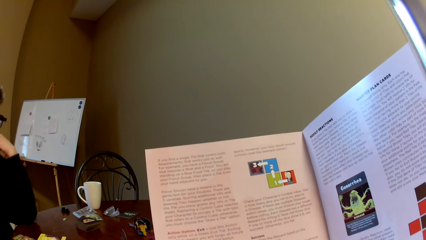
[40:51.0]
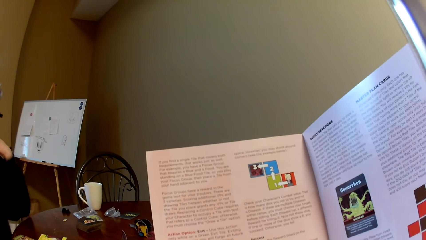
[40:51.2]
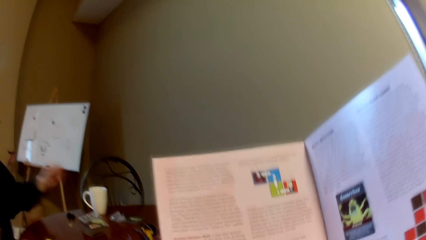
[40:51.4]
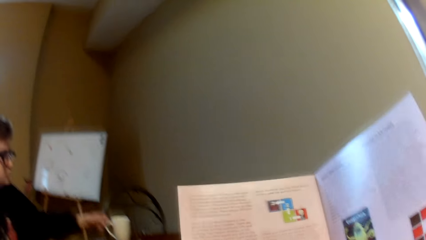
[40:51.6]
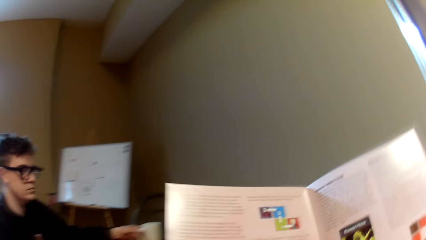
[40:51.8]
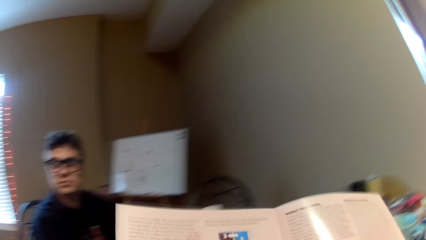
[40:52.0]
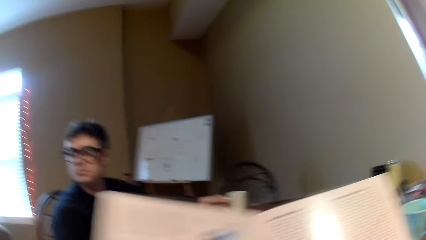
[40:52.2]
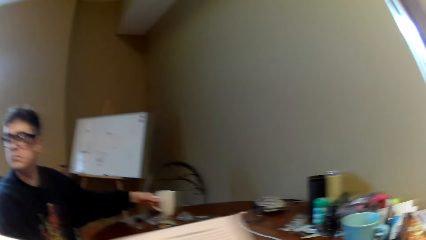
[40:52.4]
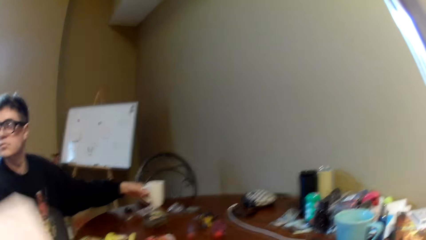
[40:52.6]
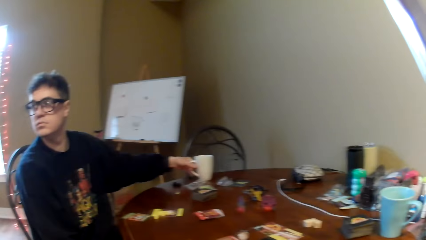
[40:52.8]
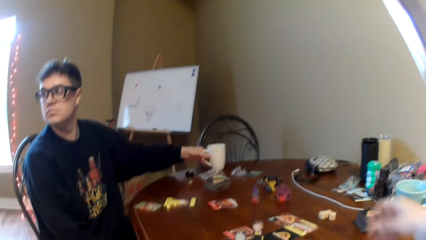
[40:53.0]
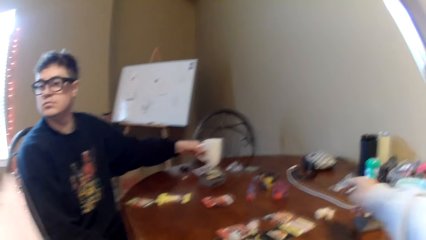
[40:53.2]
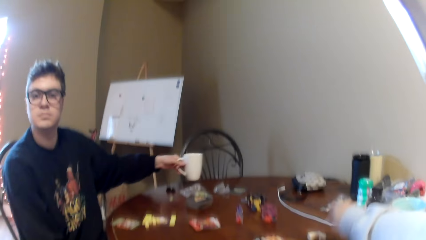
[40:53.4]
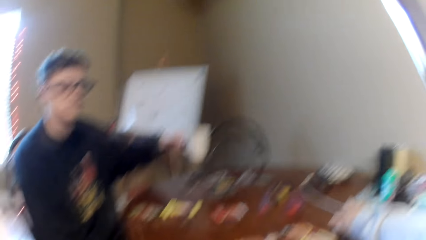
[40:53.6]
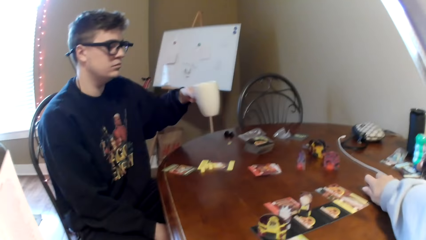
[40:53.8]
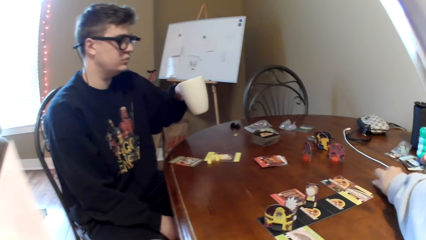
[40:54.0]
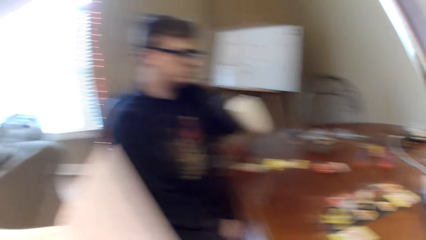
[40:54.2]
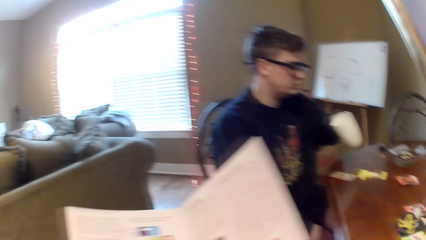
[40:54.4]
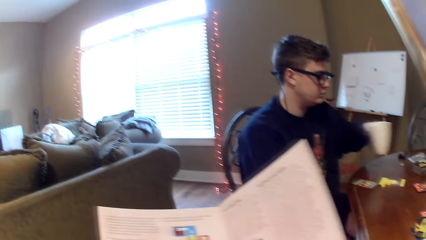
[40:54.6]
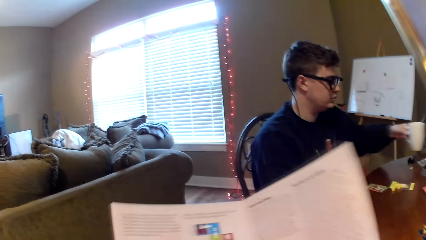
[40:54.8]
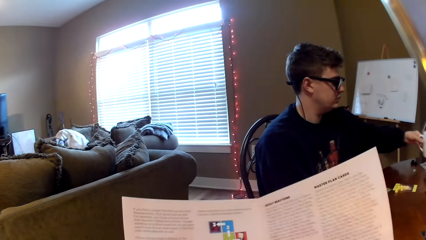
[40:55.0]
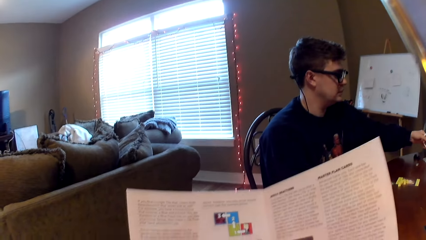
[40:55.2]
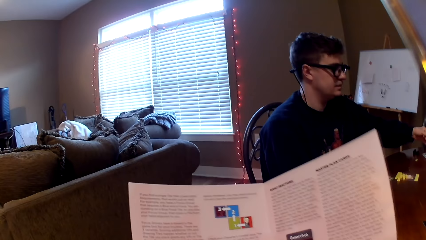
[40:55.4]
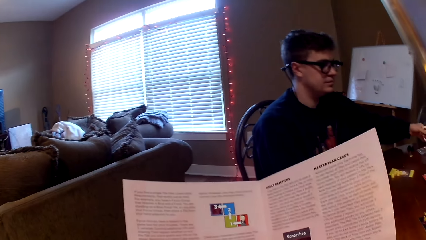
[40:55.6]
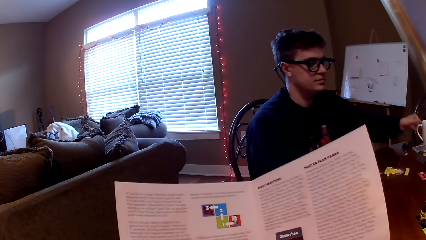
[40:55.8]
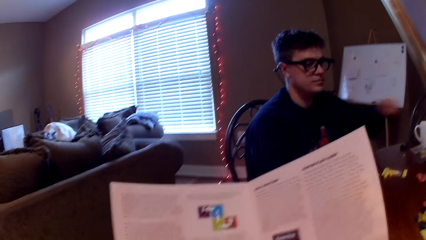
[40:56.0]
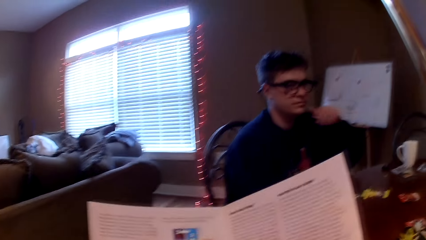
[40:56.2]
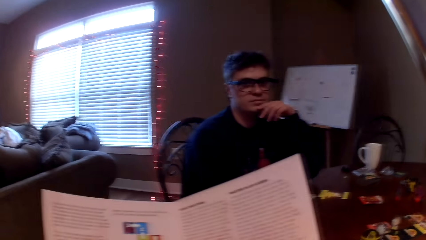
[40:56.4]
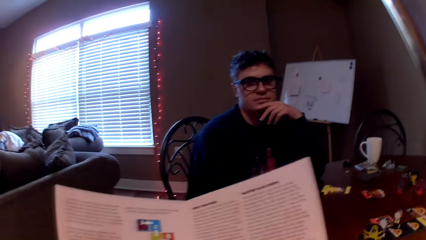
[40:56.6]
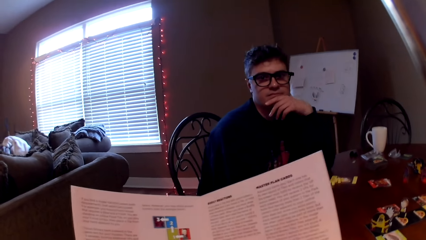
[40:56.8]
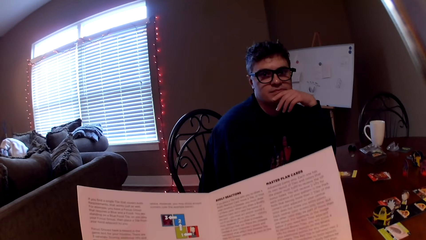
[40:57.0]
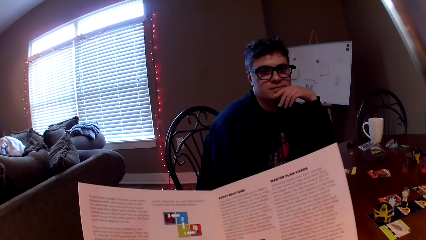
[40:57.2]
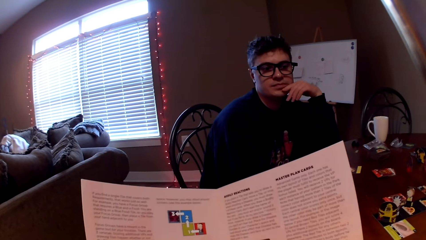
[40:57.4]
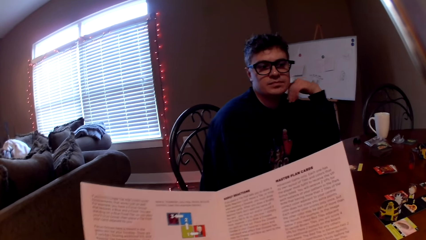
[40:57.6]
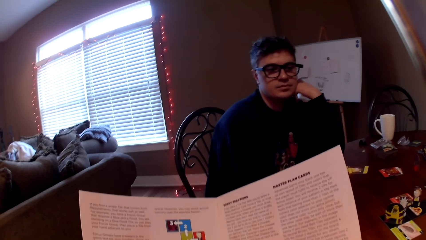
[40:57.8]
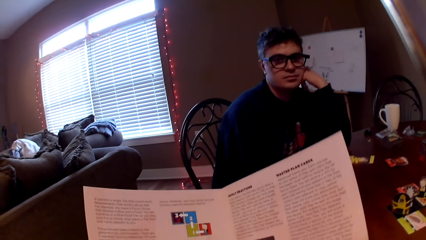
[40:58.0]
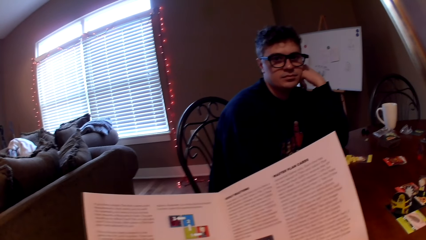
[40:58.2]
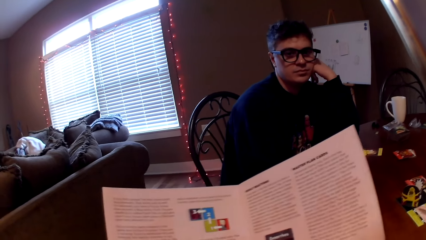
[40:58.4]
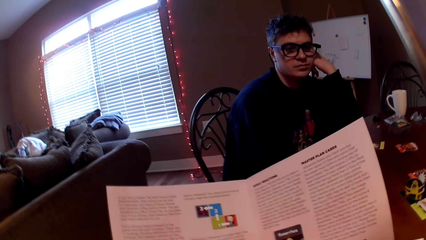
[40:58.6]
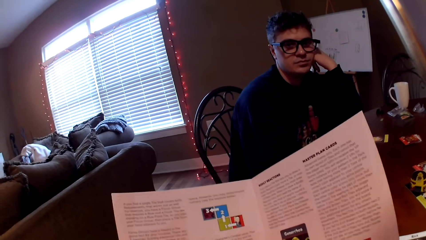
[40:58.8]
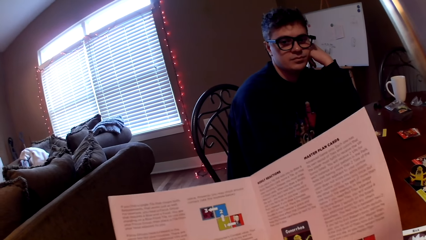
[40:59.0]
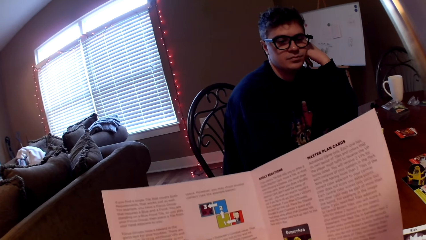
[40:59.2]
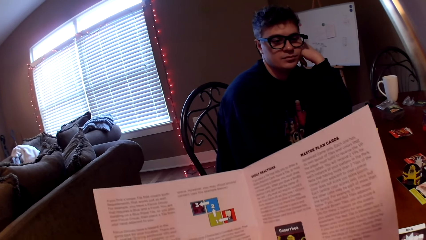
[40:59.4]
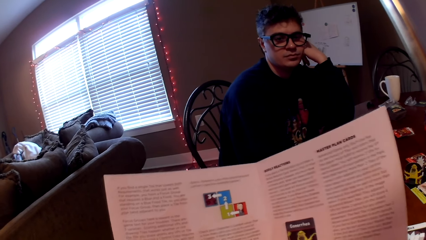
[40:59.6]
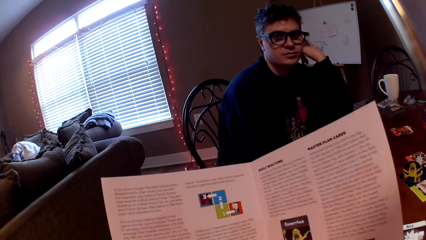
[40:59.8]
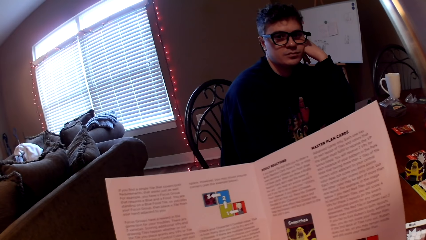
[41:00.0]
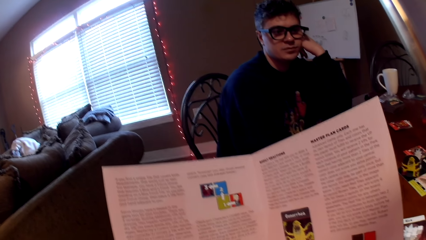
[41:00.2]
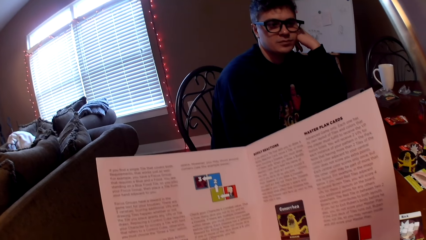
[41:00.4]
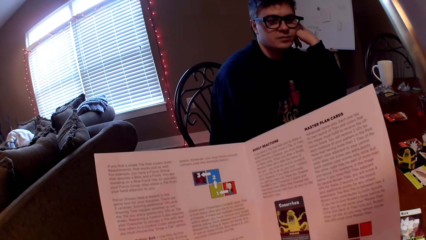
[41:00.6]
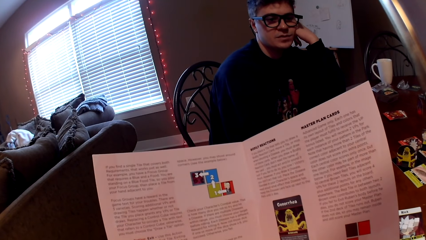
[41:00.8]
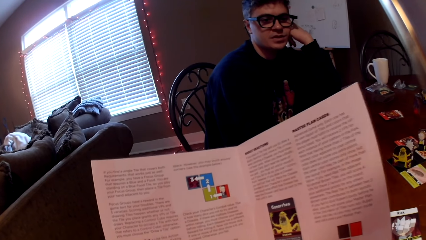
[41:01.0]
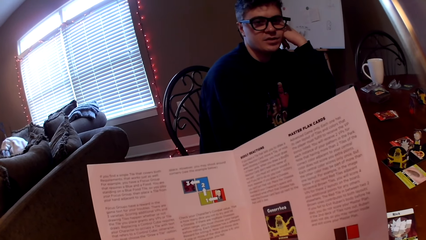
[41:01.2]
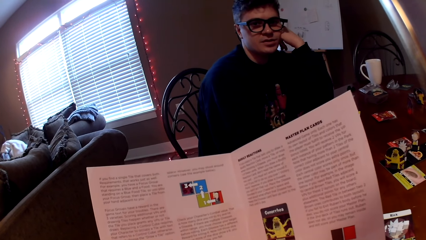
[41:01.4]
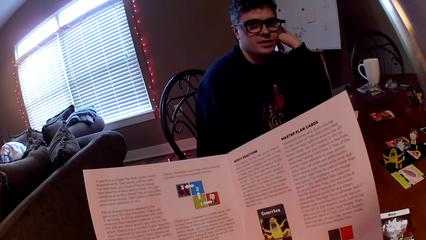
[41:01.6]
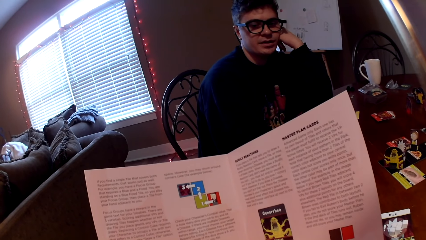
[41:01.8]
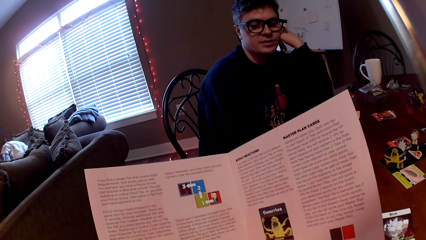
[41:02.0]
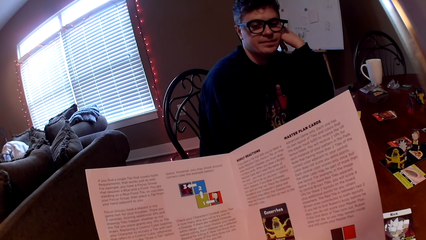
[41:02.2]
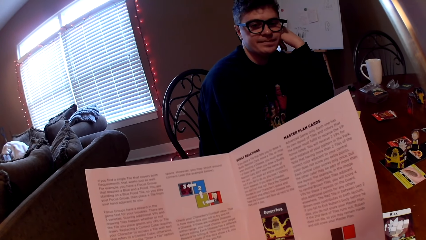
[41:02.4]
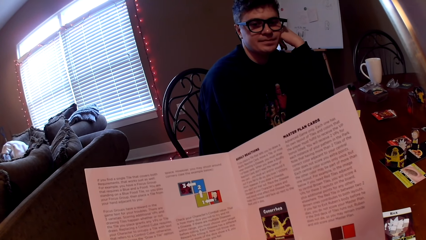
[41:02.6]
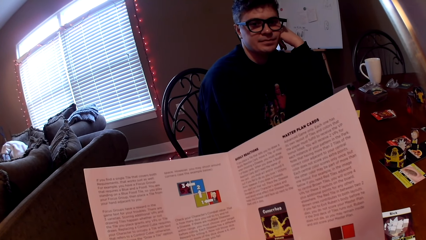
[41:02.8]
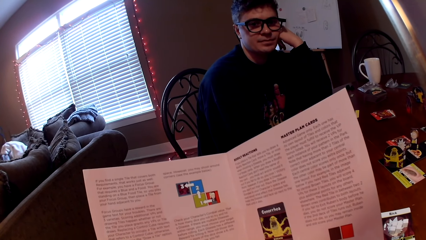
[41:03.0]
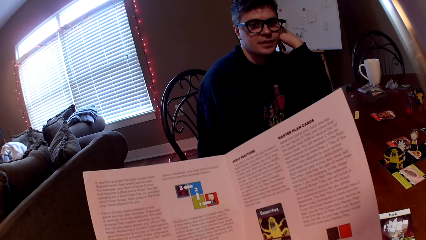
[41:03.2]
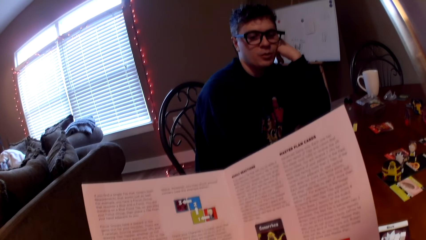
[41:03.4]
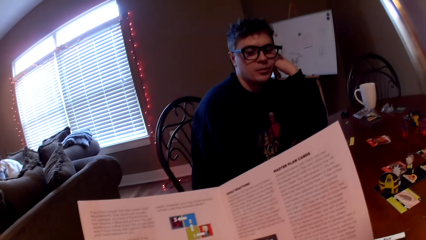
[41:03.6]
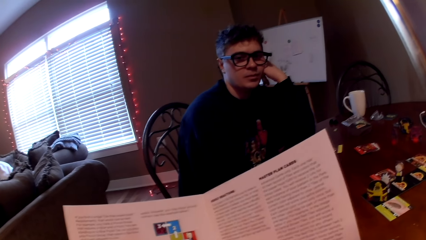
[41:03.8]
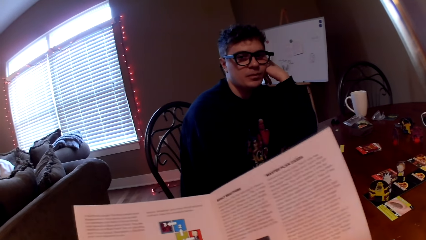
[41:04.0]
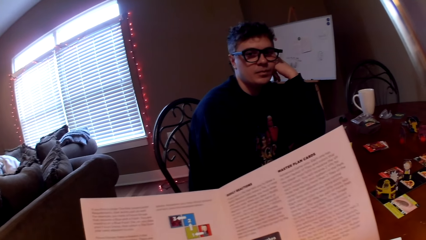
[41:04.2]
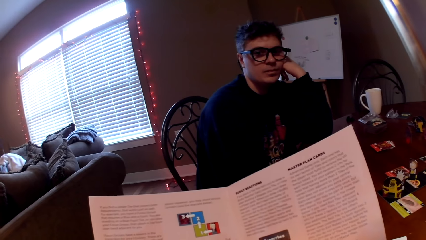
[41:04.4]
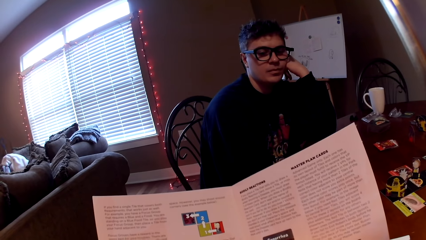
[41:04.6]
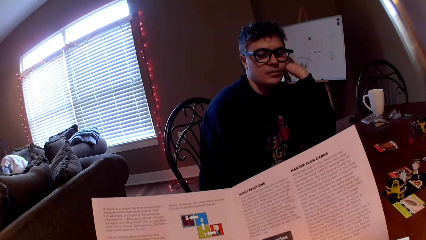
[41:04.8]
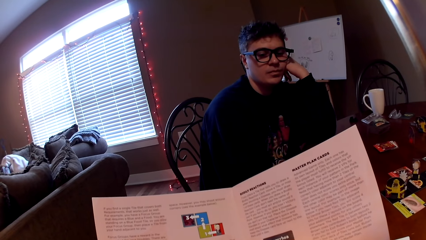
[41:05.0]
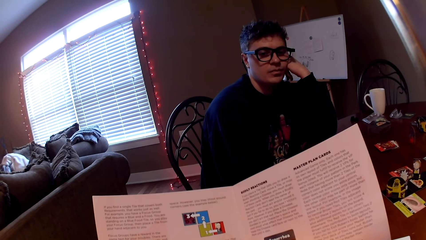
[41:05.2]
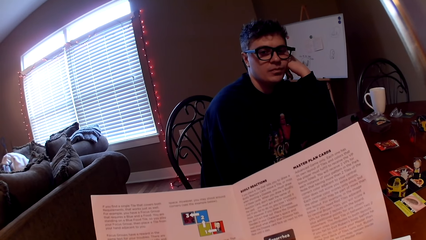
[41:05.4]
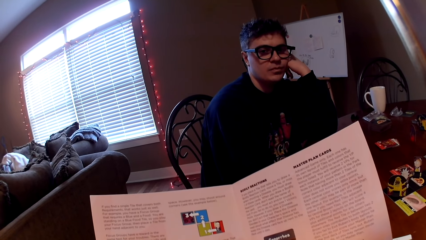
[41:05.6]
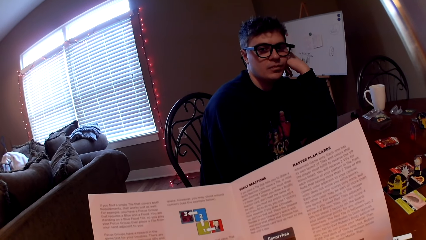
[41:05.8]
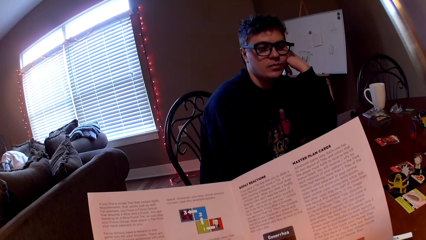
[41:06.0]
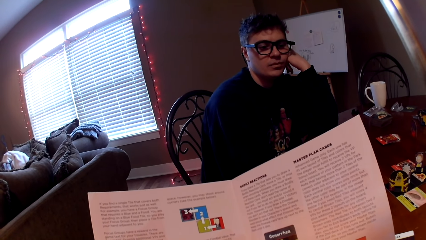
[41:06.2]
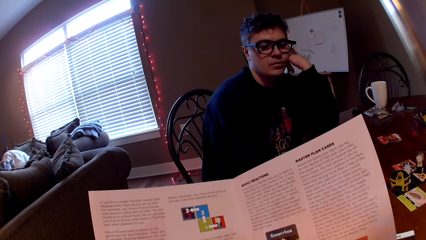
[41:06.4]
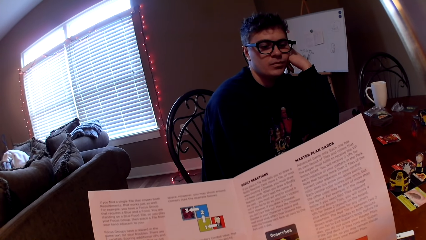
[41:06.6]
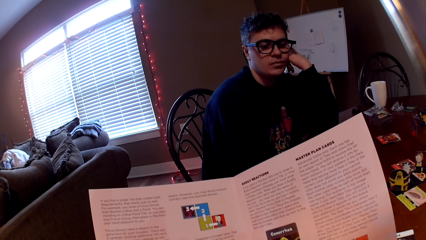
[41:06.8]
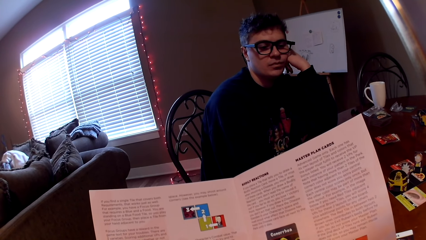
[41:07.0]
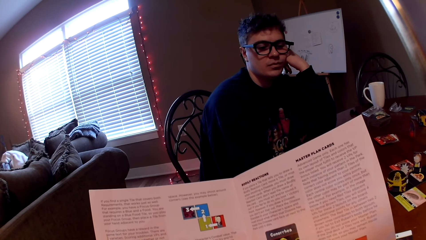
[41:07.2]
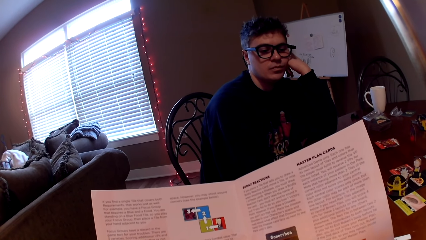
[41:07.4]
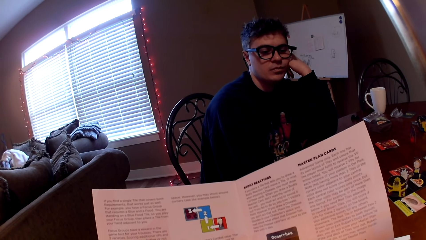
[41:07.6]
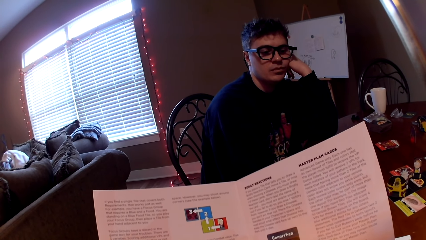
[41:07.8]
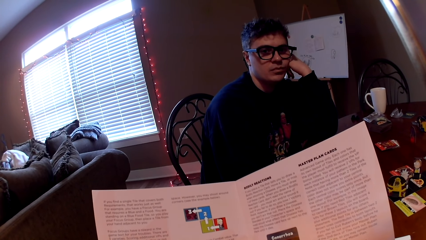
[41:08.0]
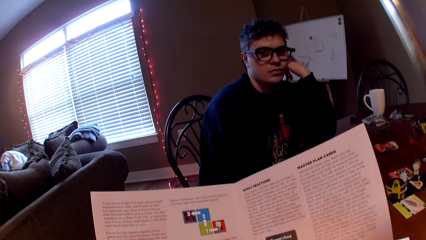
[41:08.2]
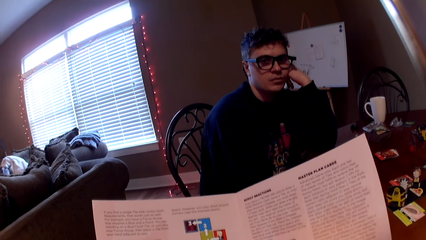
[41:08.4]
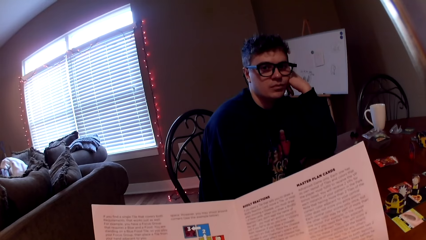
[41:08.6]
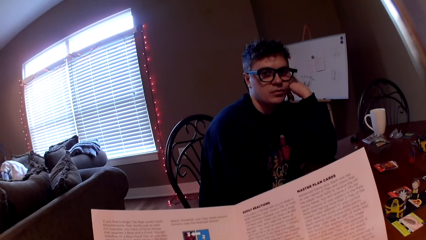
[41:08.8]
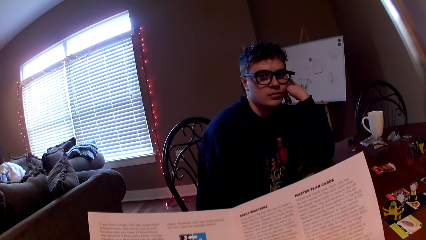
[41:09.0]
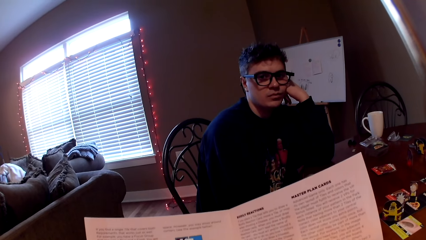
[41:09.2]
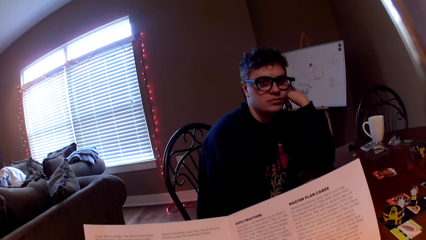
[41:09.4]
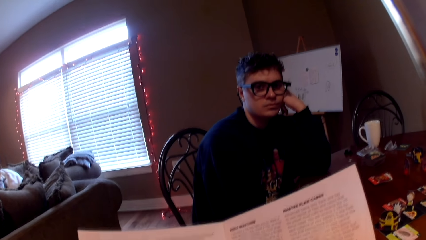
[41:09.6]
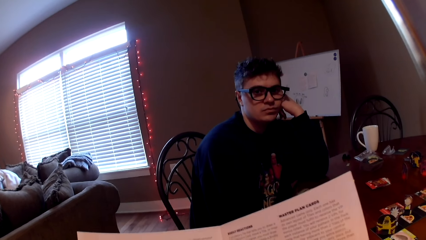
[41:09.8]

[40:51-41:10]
The camera wearer moves the magazine. A man looks on the other side, looks around and picks up a cup. The camera wearer stretches his hand on the table. He reads the magazine. The man puts down the cup. The camera wearer looks at the book. The man converses with the camera wearer. The camera wearer reads the magazine.
